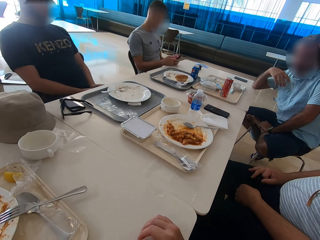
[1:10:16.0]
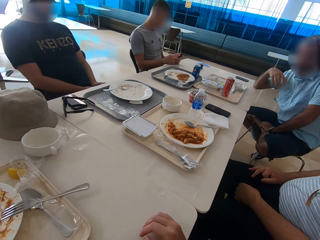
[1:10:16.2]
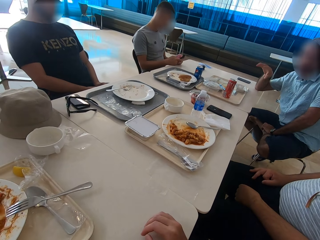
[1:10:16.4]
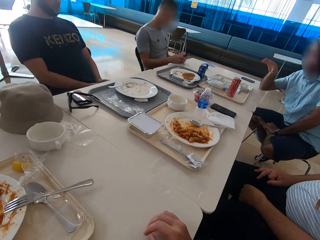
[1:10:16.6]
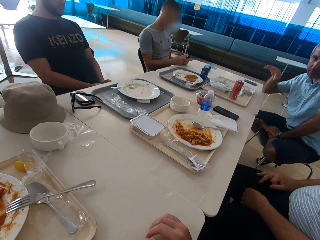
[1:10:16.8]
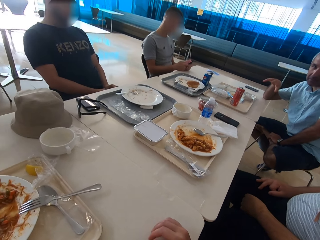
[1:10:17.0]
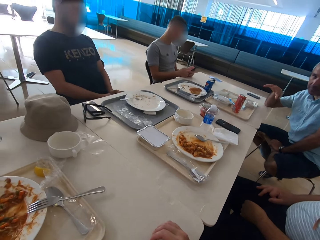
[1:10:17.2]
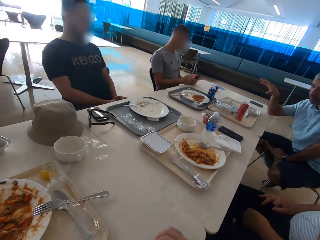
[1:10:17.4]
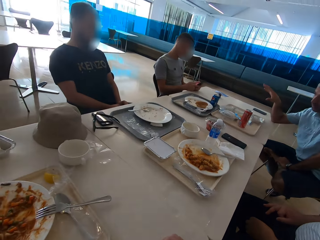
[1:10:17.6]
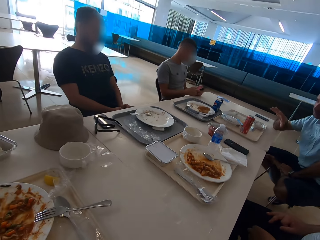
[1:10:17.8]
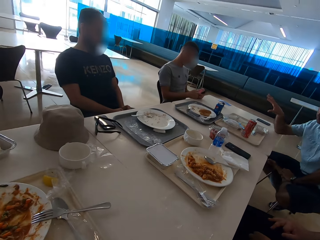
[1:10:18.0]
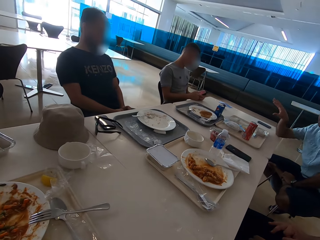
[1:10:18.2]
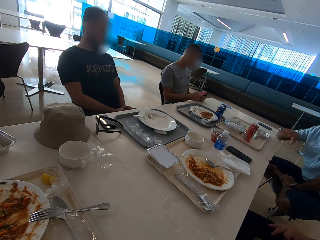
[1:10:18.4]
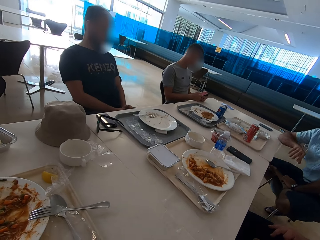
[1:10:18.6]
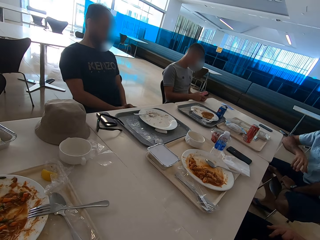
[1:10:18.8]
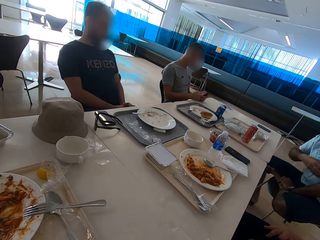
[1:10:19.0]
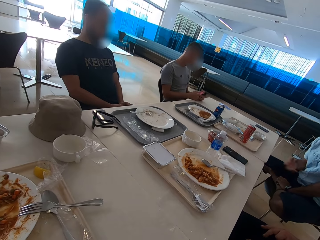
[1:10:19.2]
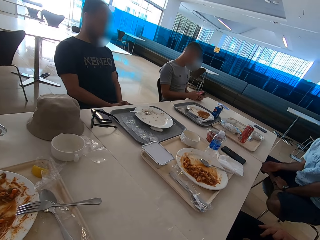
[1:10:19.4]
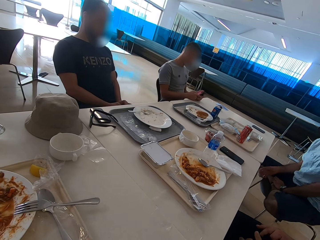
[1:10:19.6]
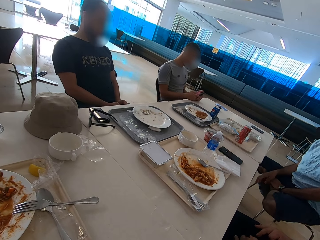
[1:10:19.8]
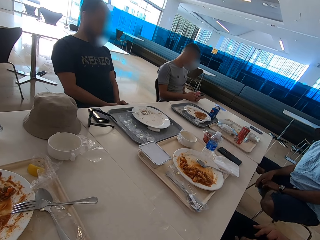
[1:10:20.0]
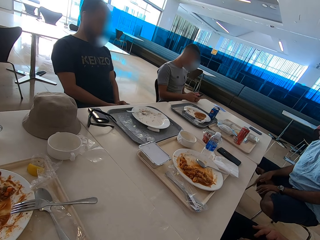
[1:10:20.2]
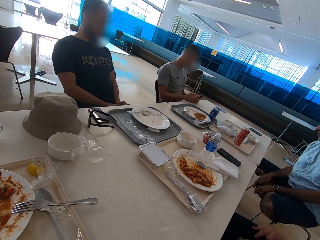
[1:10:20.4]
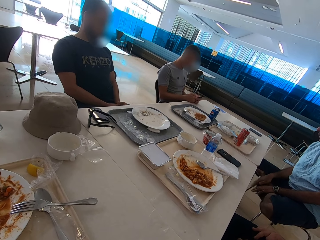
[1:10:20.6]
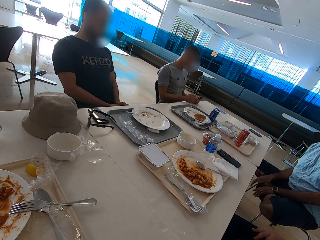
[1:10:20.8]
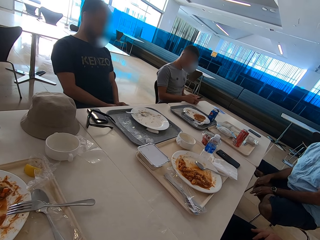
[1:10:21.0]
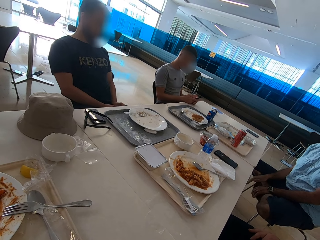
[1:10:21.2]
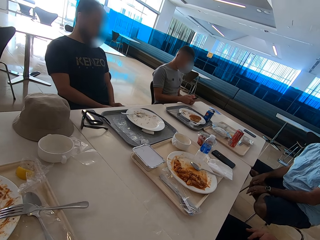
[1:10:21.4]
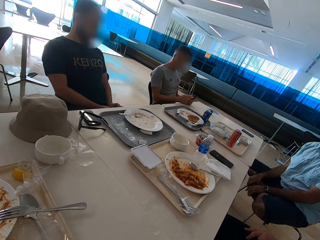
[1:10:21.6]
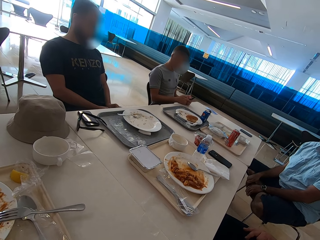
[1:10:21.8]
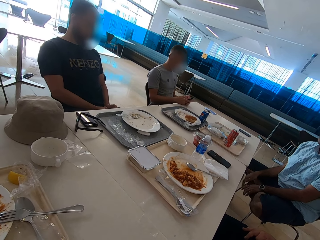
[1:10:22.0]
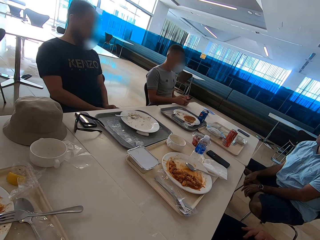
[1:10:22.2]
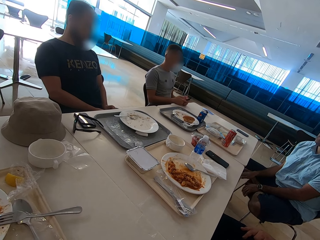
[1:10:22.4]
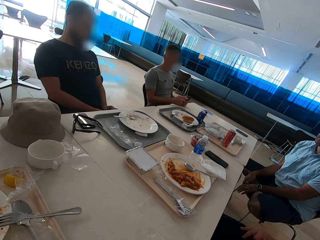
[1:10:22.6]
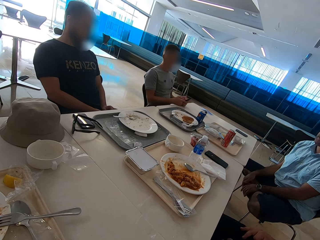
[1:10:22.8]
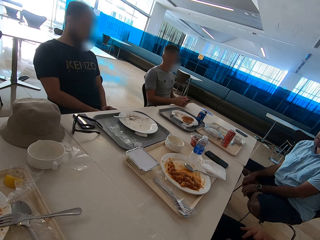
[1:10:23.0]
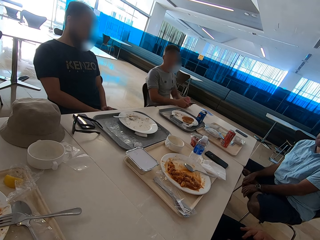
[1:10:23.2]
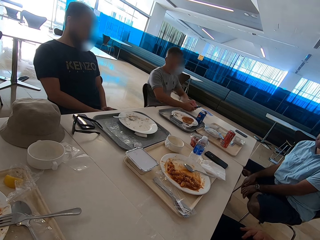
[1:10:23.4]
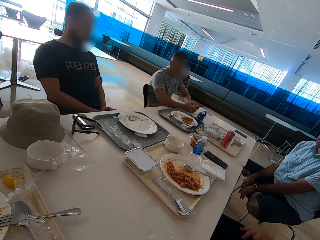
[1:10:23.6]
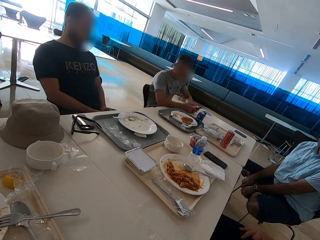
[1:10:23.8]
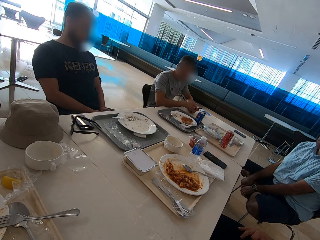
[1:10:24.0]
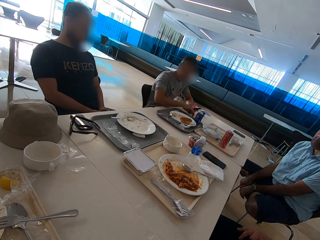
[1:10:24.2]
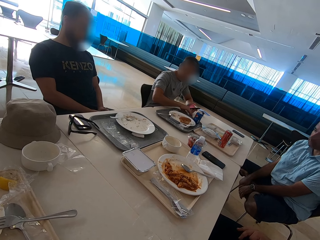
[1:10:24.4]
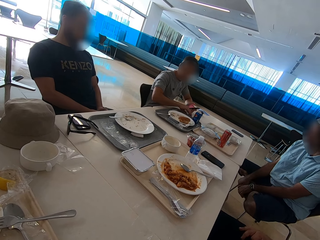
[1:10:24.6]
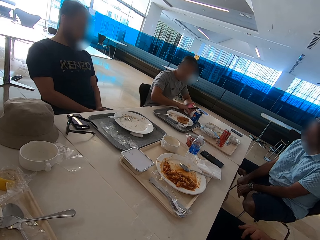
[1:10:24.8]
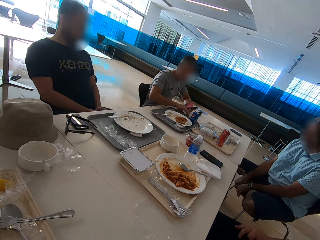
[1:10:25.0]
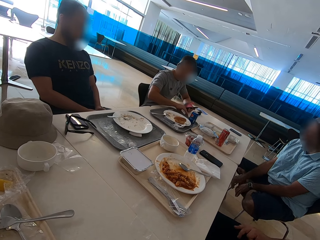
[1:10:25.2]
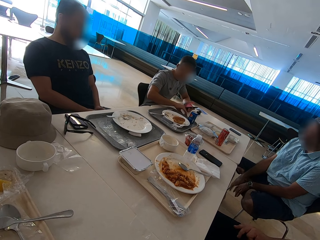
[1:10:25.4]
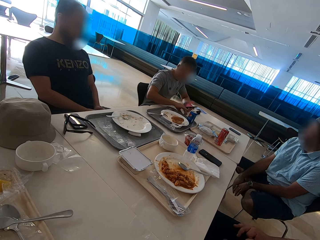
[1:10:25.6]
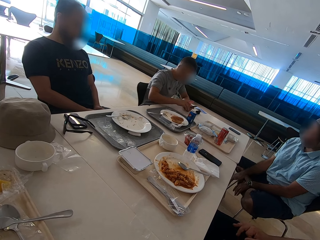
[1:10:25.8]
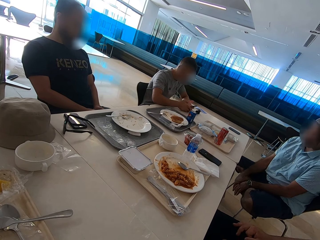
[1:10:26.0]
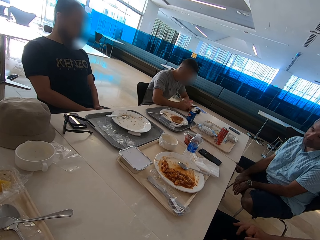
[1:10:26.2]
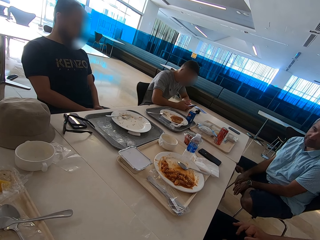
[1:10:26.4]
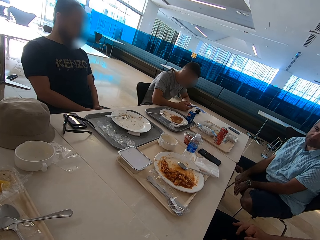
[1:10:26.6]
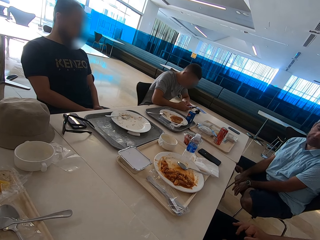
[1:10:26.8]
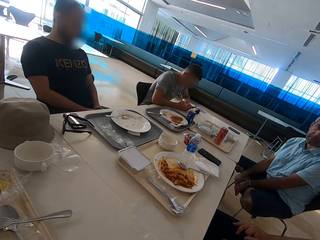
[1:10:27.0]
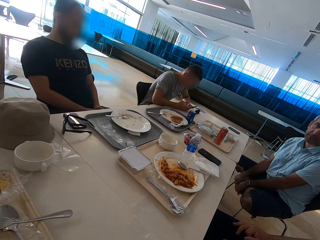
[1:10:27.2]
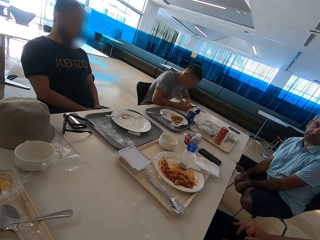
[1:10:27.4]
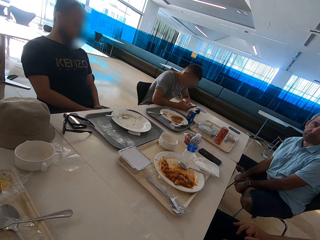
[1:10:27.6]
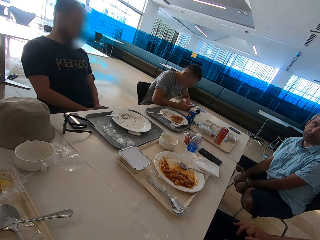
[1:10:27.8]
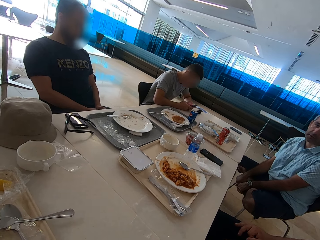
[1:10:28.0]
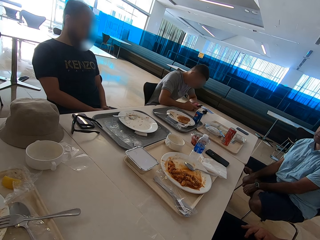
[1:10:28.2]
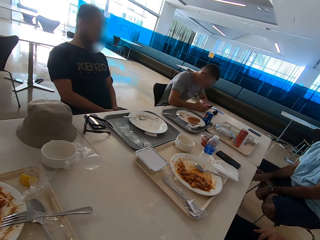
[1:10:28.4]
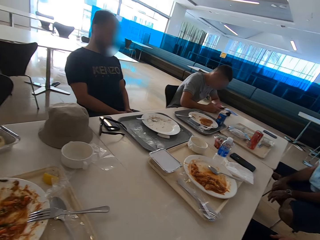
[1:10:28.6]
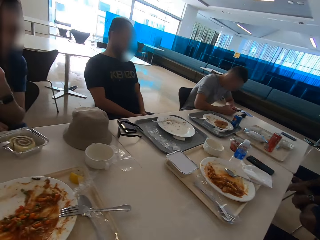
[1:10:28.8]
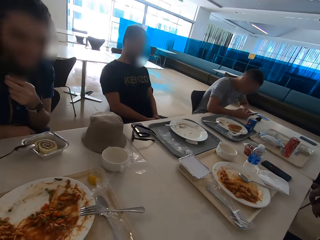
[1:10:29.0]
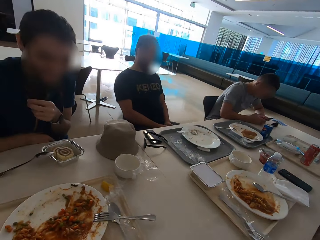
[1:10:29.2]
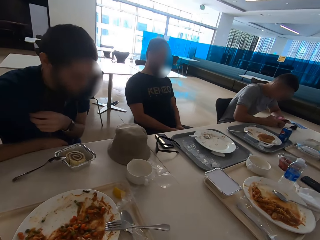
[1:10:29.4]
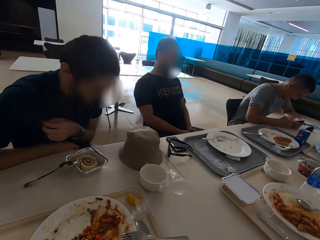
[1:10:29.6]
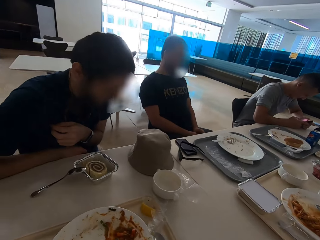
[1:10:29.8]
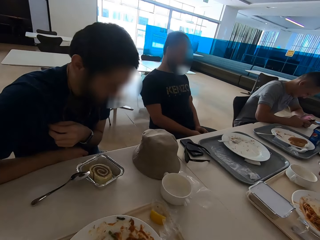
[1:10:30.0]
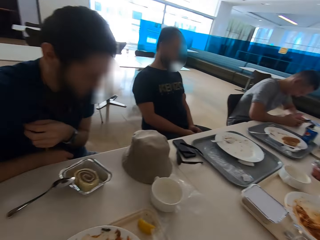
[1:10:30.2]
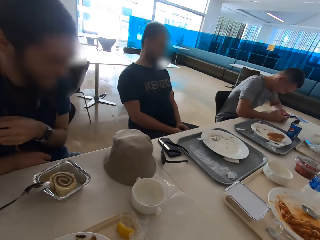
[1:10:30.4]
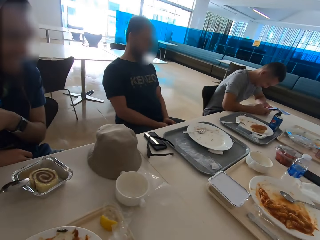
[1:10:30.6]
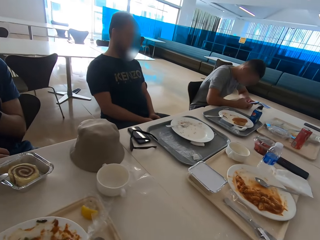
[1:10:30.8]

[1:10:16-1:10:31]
A man gestures with the right hand, moves his leg, and hits the edge of the chair with his hands. Another man moves forward, moves his hands onto the table, and moves the tray on the table aside. The first man hits the chair with his hand. The other man operates a mobile phone and swipes on the phone's screen. A third man moves around.

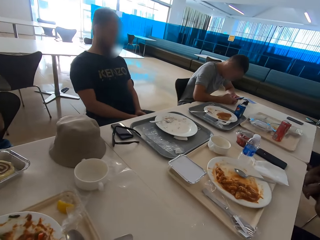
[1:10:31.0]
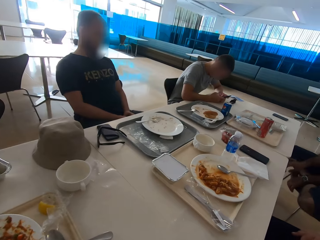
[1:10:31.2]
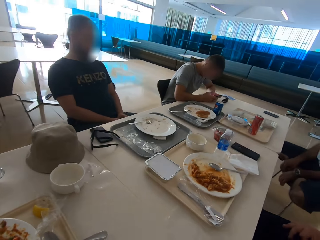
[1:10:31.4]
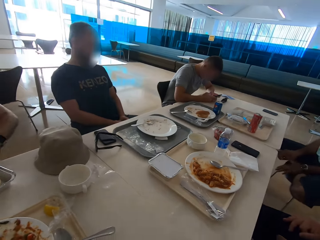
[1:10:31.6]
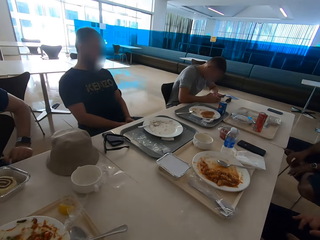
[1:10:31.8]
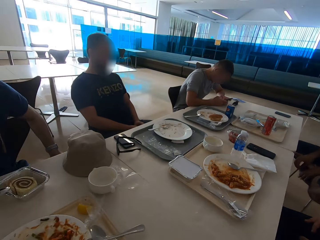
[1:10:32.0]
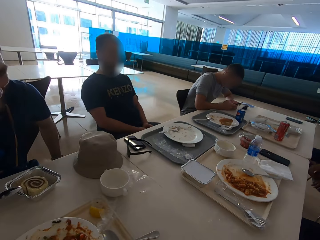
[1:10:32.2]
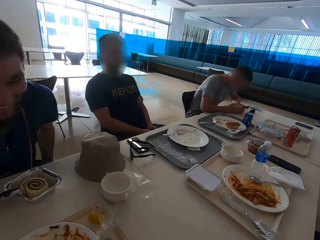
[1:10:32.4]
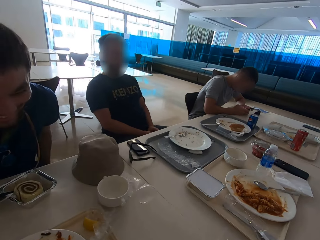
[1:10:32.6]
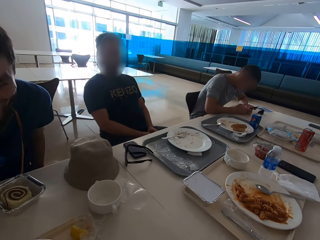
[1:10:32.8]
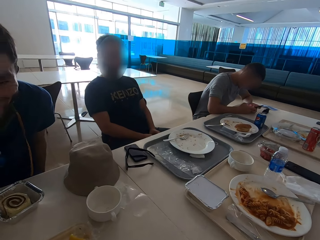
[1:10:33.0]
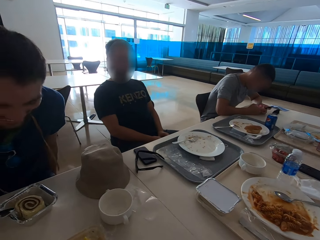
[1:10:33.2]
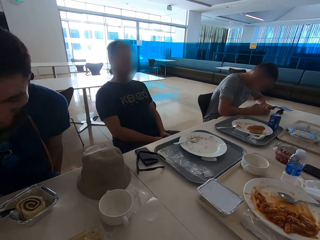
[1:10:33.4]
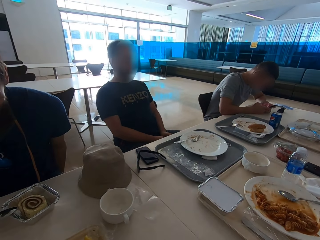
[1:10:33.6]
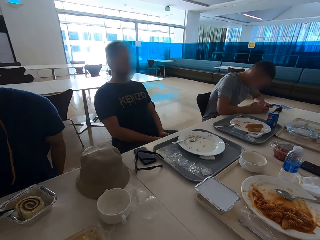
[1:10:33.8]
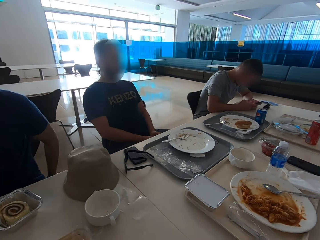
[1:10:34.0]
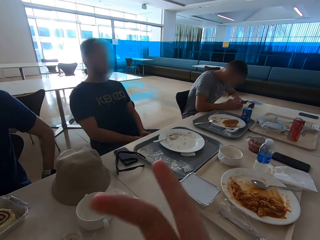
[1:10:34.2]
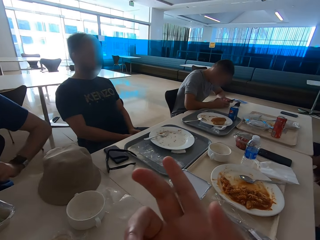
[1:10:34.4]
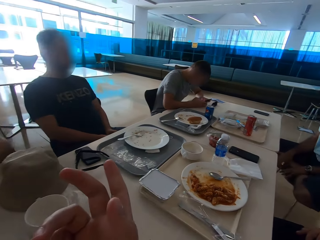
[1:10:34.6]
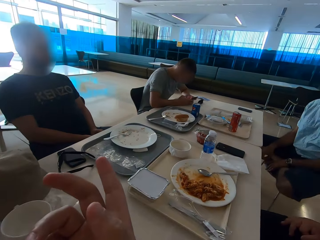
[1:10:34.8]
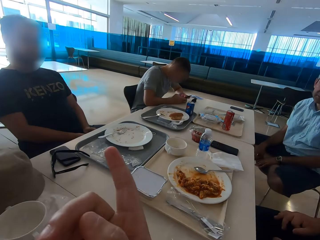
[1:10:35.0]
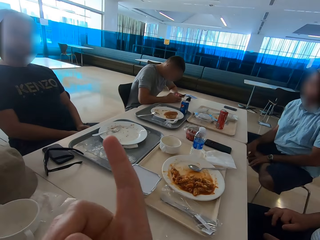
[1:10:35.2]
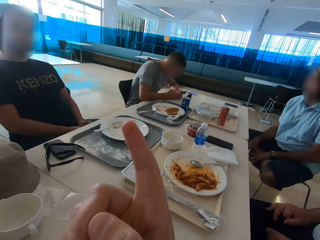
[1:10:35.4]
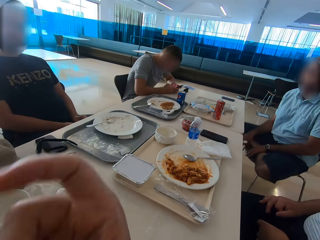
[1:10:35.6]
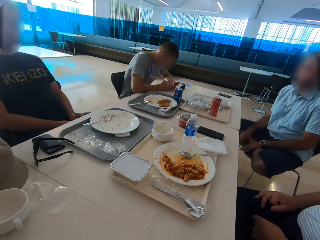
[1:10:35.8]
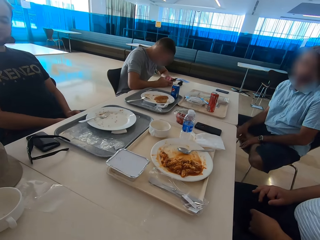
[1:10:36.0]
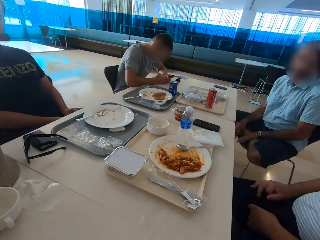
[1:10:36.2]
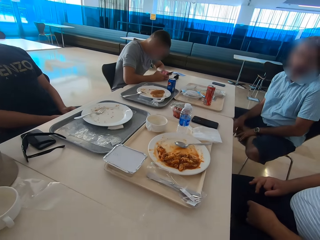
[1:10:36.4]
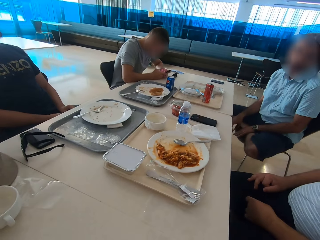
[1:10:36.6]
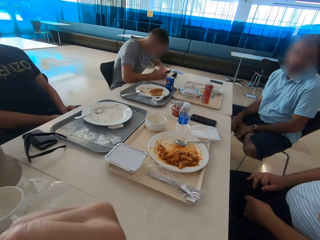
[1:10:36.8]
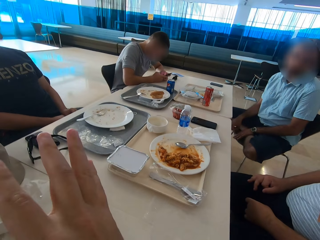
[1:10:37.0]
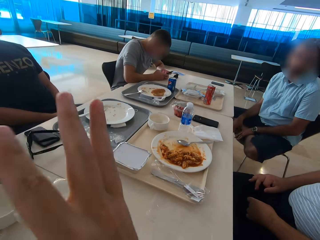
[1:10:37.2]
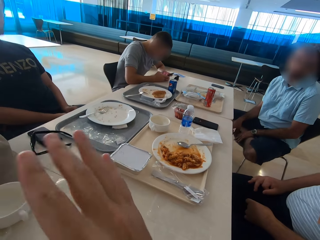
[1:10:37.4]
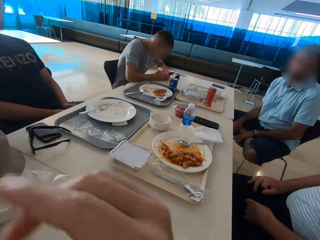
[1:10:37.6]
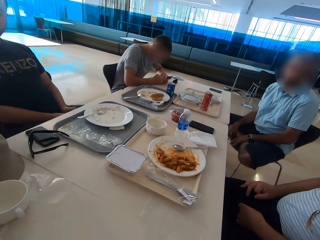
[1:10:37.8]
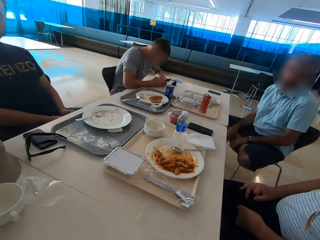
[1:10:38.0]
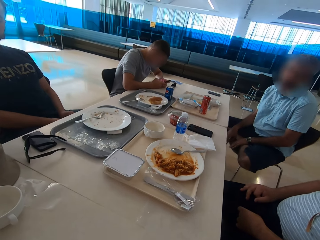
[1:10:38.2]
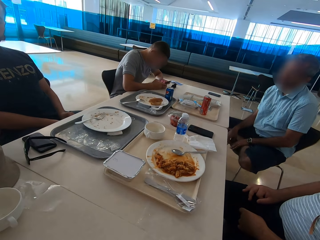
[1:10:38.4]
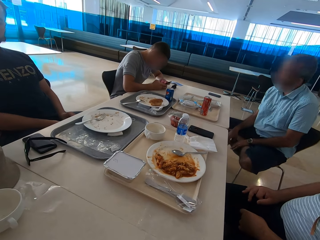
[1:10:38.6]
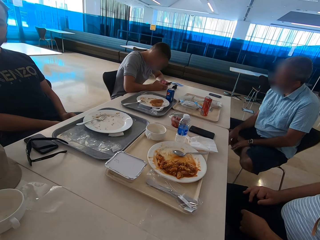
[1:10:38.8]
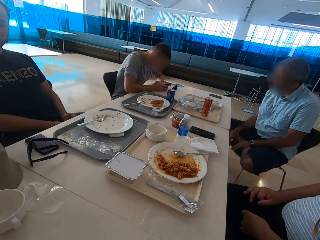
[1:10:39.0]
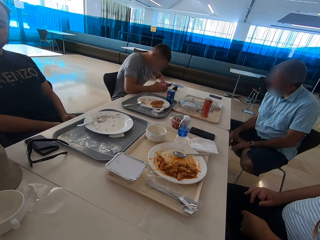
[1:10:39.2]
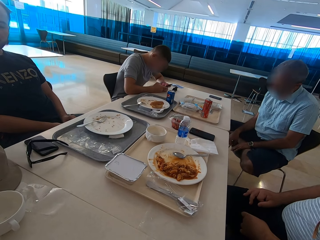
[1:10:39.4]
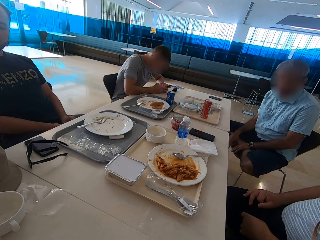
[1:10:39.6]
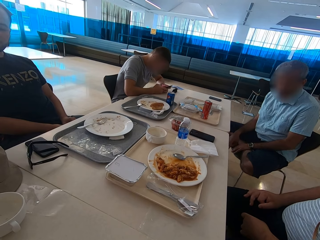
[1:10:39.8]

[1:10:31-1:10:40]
A man sits close to the camera wearer. Another man hits the chair with his hand. A third man moves his hand backwards and moves the chair. The camera wearer gestures with the left hand. The first man sits close to them. The second man hits the chair with his hand. The camera wearer looks around. They use gestures. They look around.
